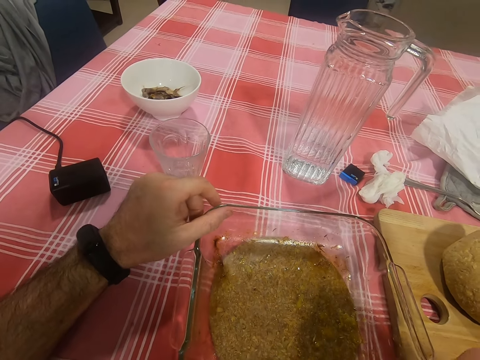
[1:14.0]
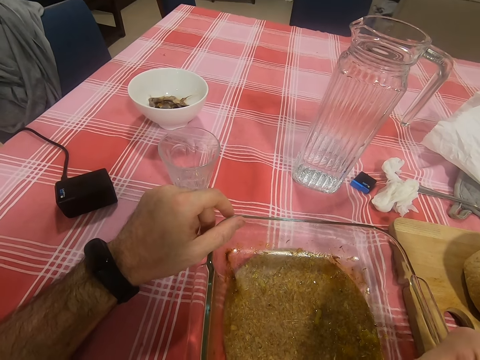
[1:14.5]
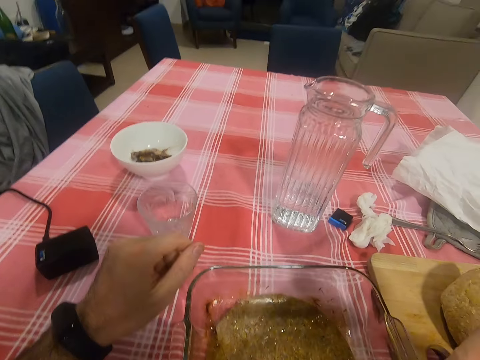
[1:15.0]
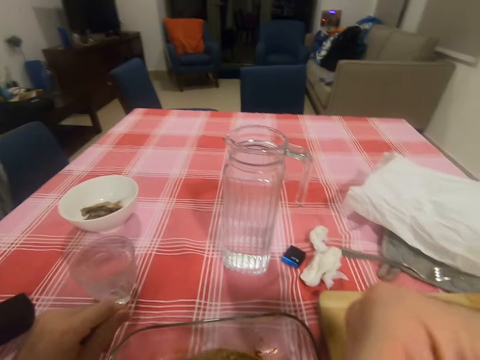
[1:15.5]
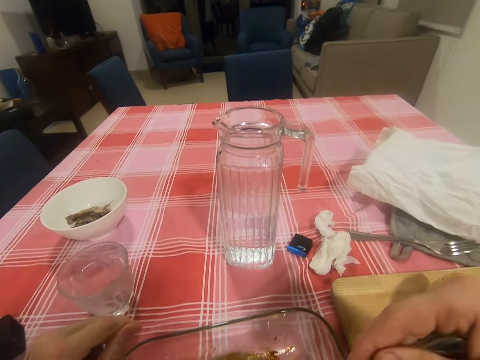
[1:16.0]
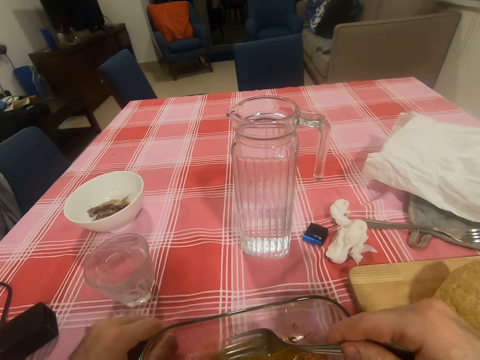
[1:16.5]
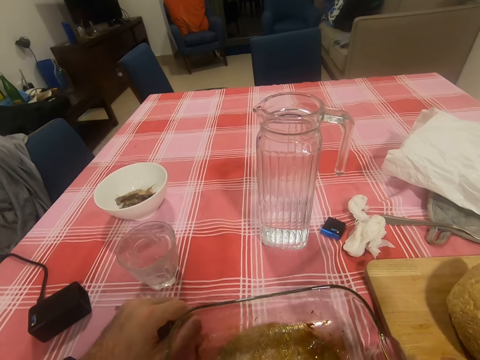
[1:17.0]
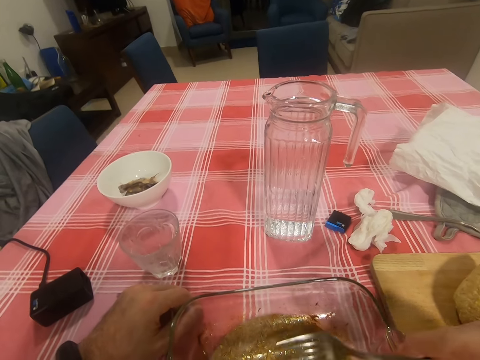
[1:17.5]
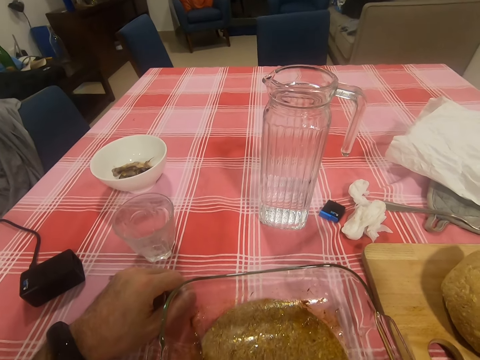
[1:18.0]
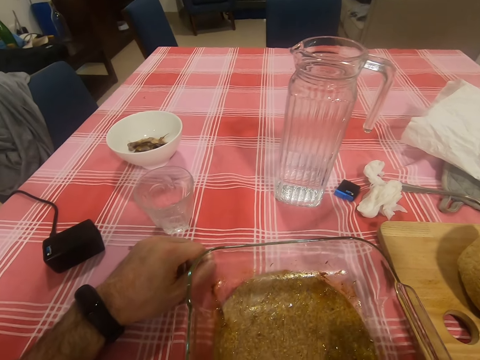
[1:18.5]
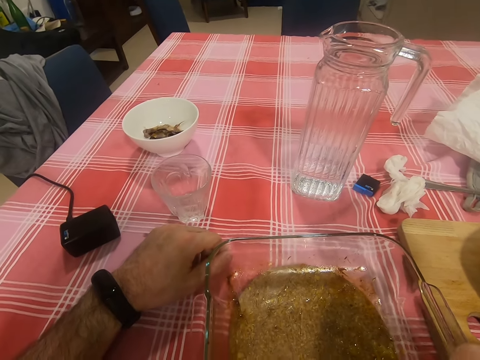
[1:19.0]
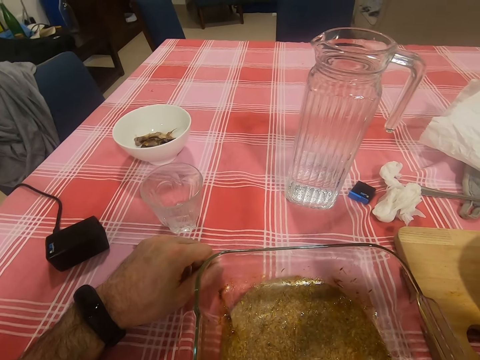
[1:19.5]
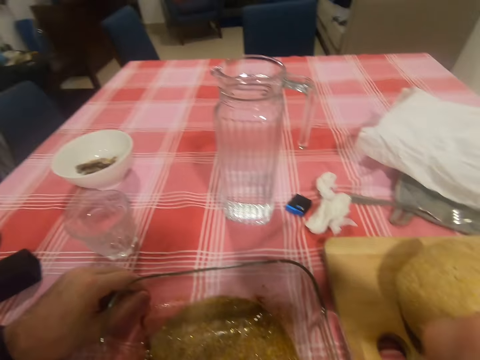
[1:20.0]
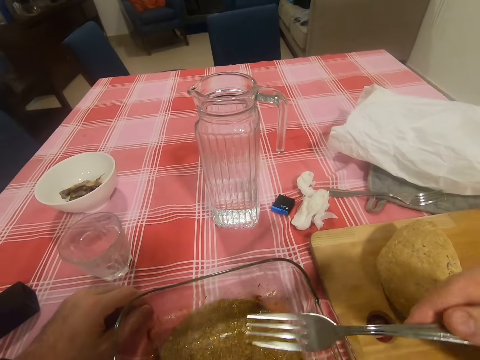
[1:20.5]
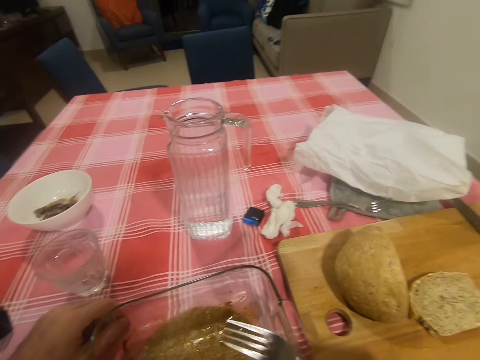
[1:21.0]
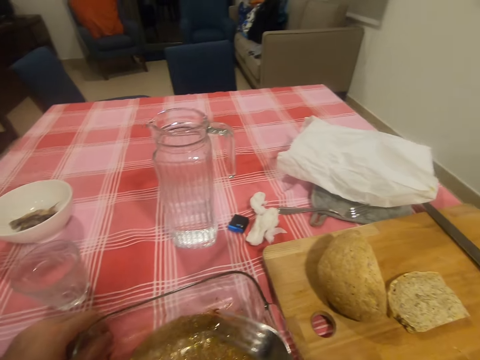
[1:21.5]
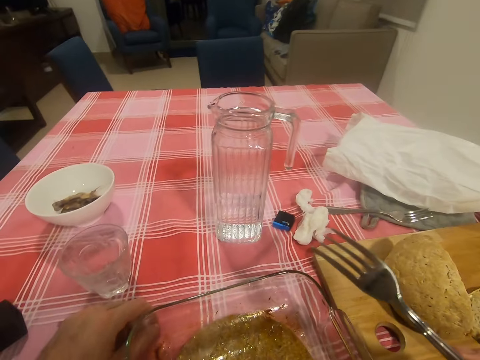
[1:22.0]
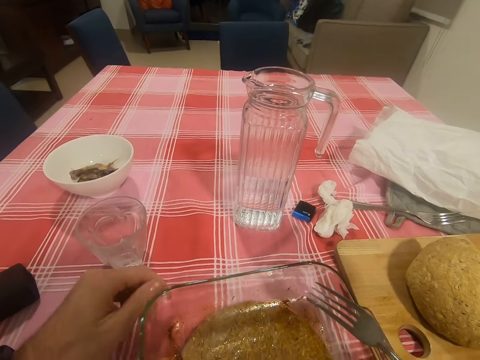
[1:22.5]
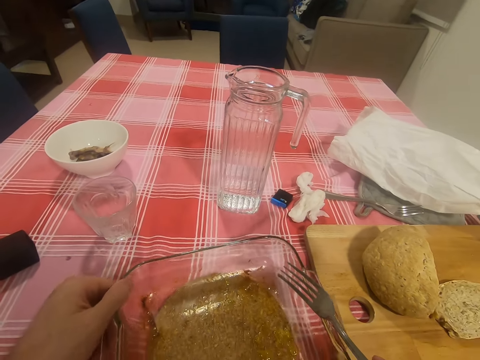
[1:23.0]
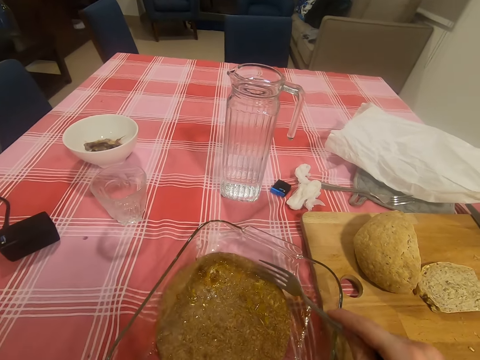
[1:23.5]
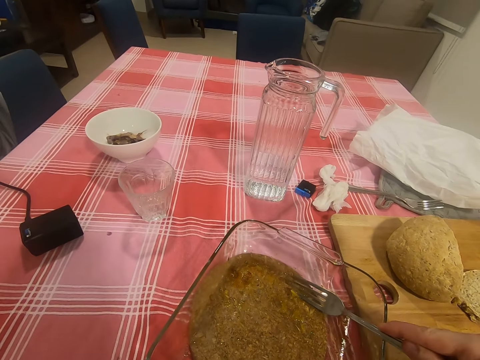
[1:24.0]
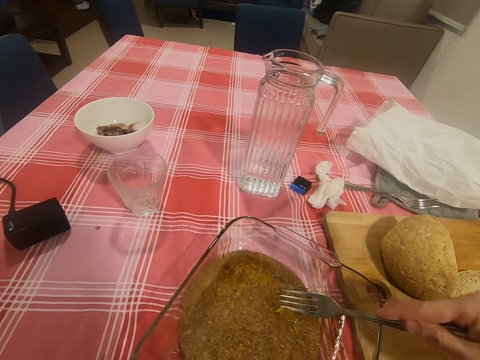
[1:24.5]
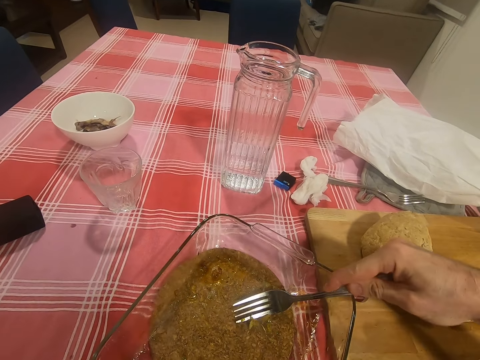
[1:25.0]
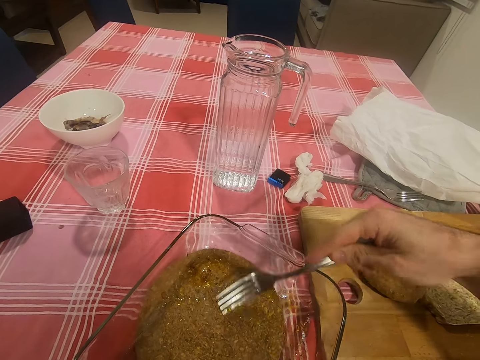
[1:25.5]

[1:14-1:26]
The camera wearer puts the potato chips in his mouth with the fork. He picks some potato chips with the fork from the plate or bowl. He puts the potato chips in his mouth with the fork. He turns the plate on the table to the left direction with his left hand. He holds the bowl, scrapes the plate with the fork, and scoops chips in the bowl with the fork.

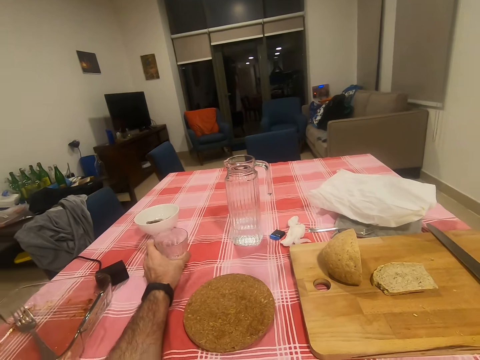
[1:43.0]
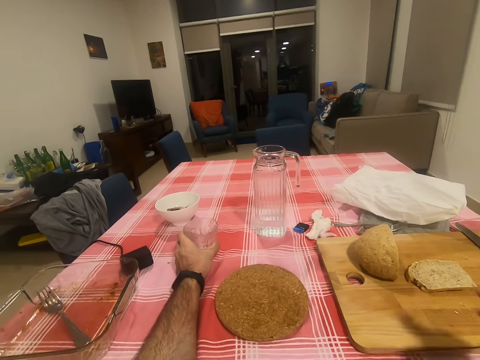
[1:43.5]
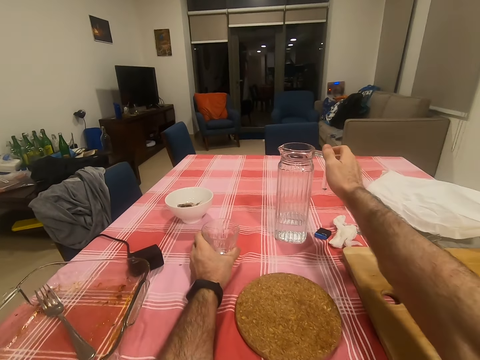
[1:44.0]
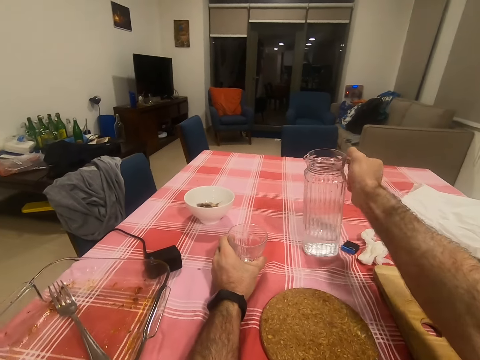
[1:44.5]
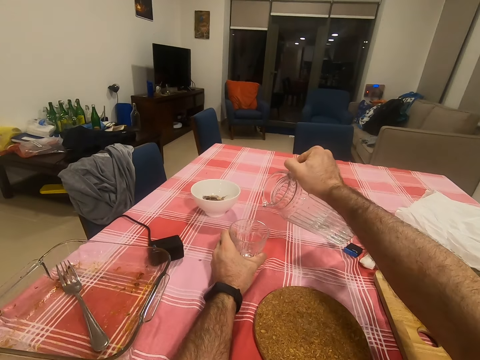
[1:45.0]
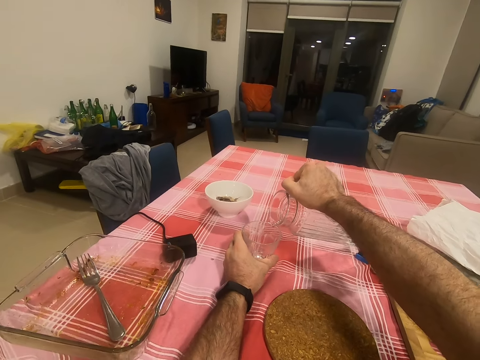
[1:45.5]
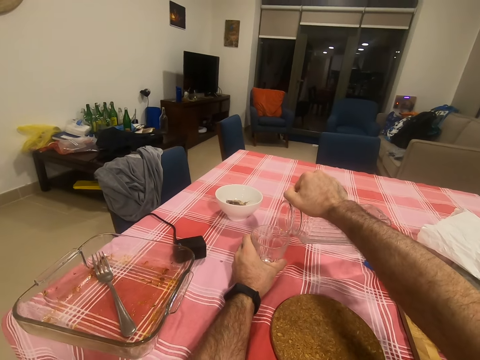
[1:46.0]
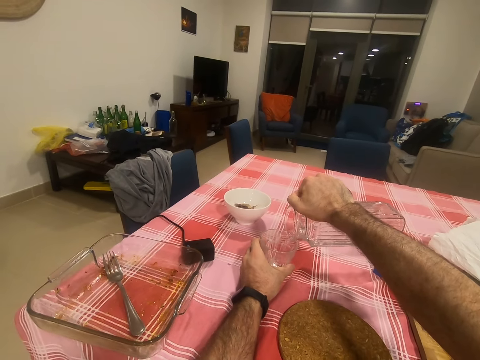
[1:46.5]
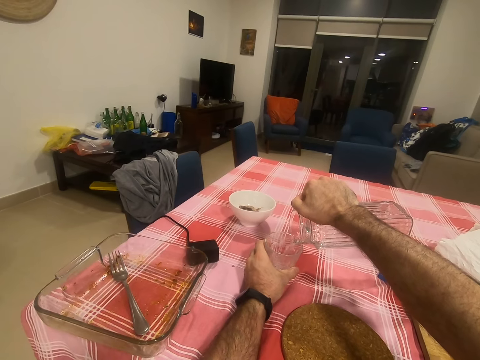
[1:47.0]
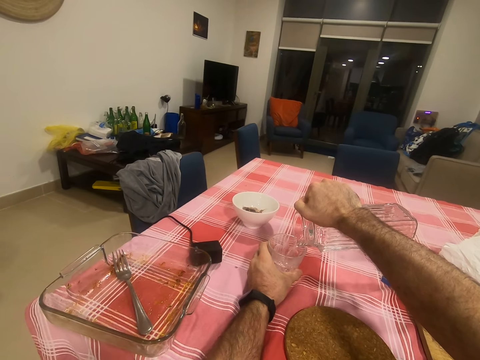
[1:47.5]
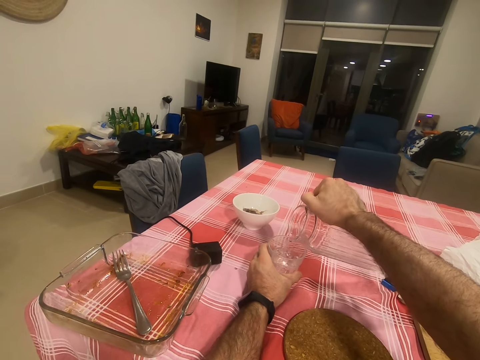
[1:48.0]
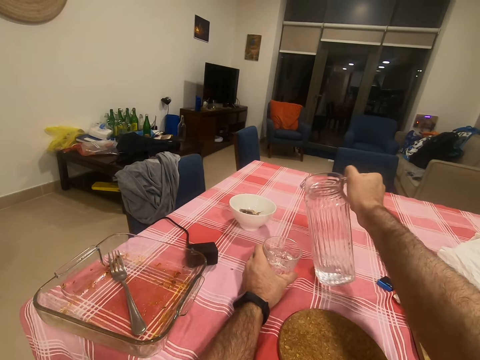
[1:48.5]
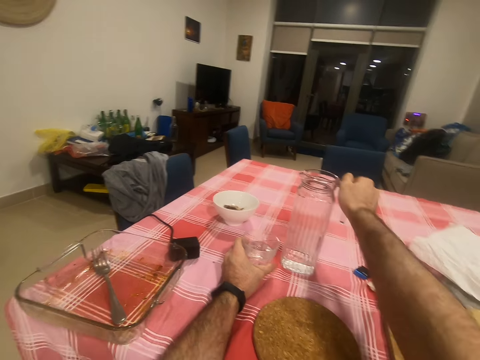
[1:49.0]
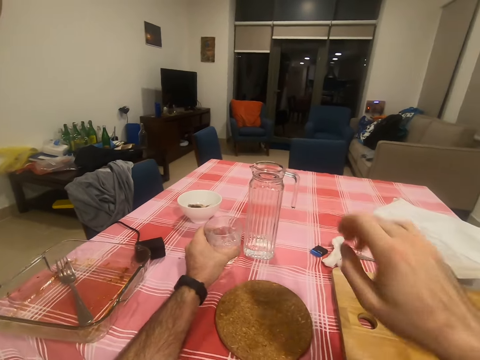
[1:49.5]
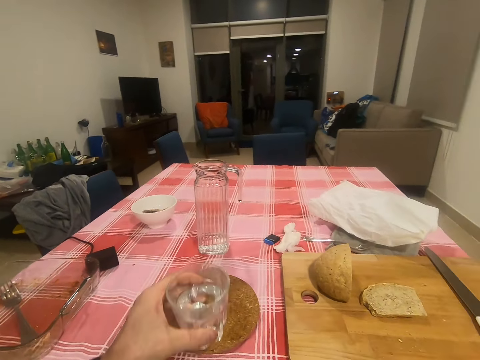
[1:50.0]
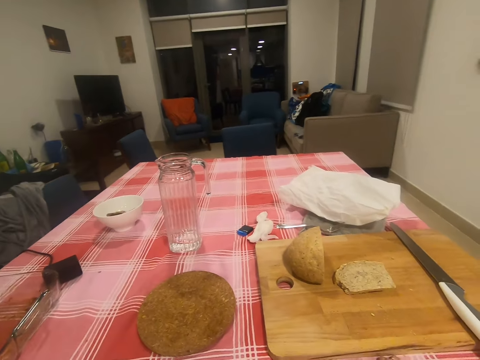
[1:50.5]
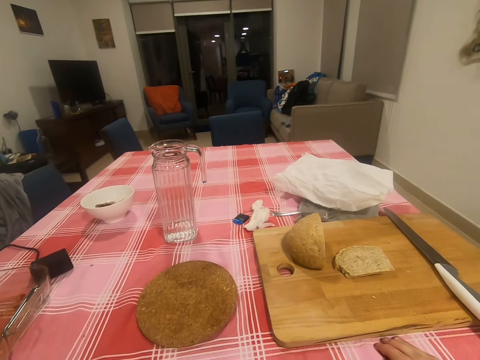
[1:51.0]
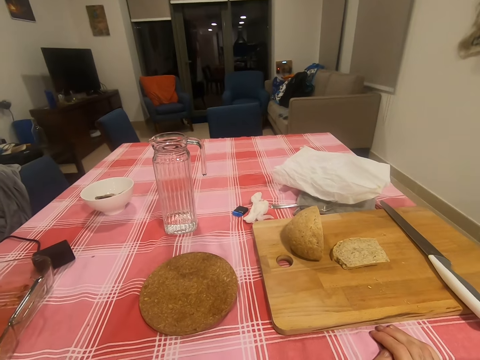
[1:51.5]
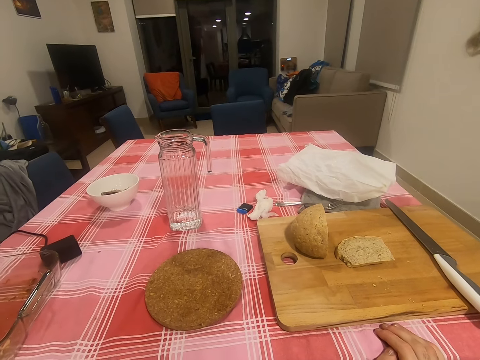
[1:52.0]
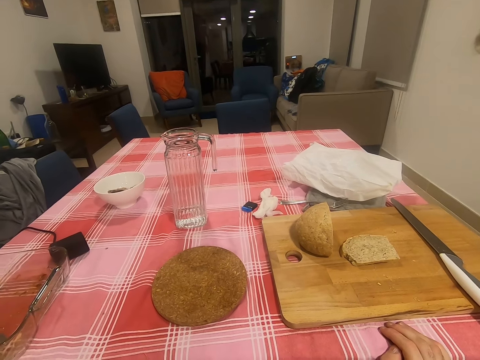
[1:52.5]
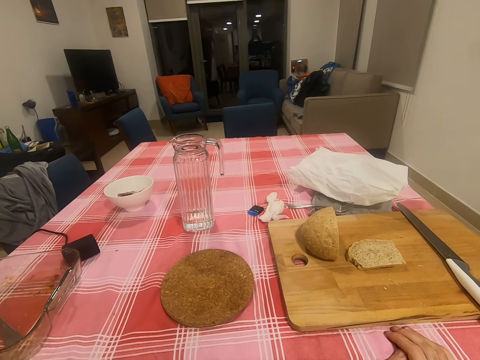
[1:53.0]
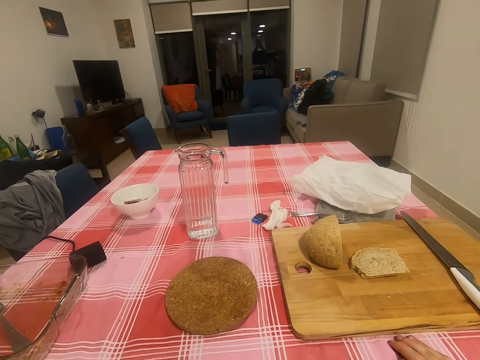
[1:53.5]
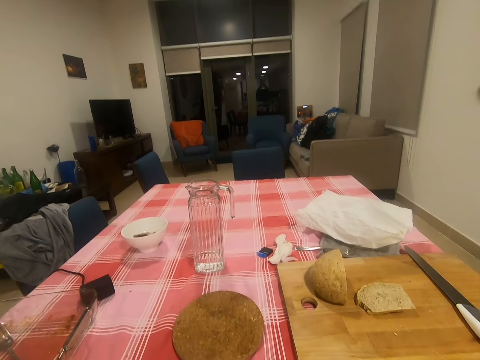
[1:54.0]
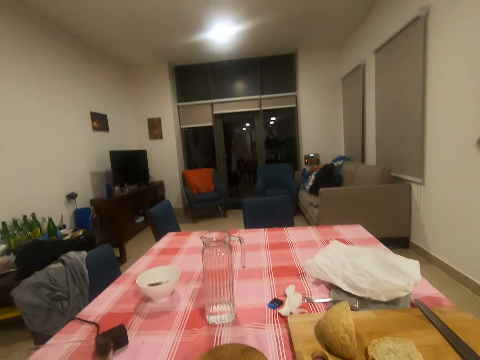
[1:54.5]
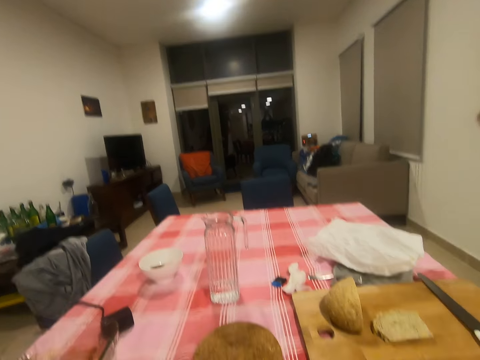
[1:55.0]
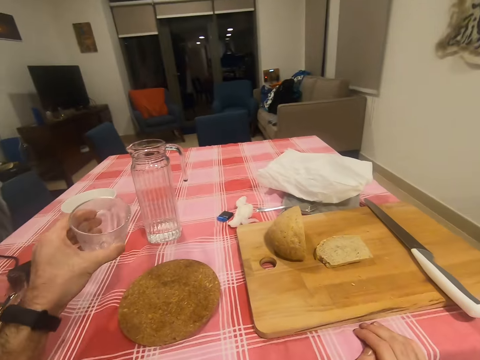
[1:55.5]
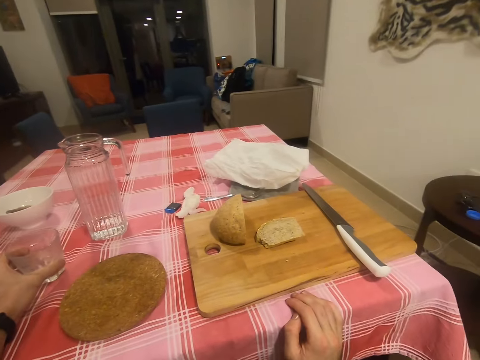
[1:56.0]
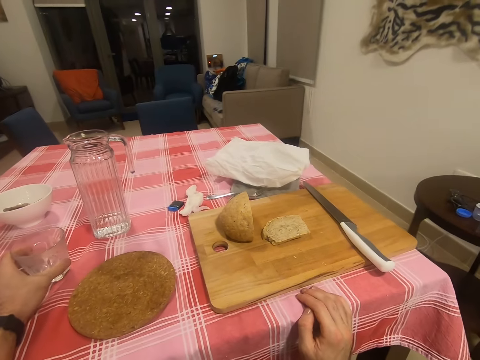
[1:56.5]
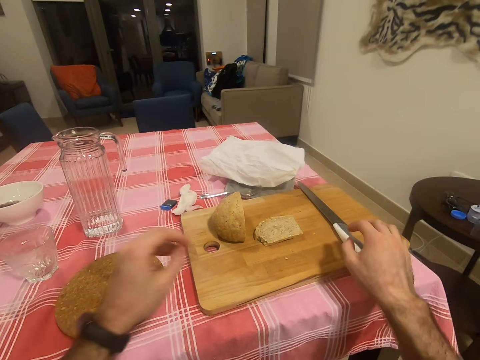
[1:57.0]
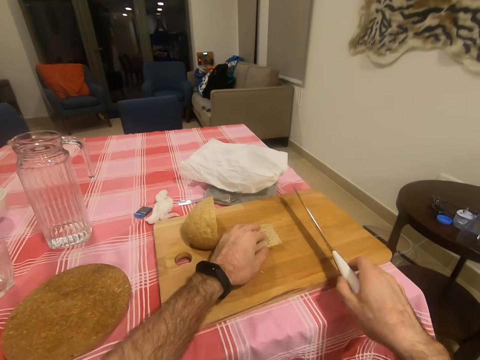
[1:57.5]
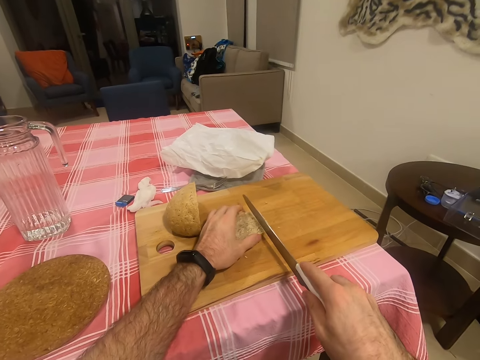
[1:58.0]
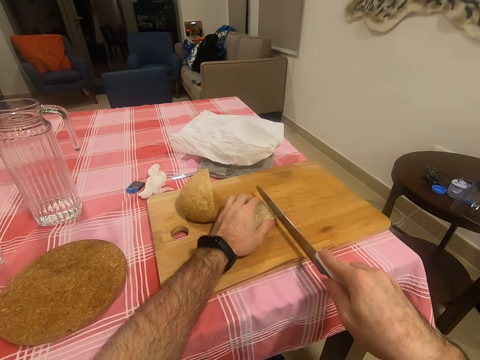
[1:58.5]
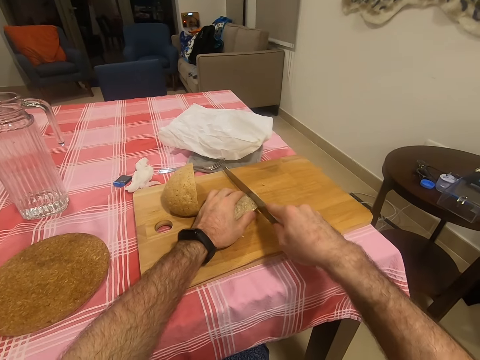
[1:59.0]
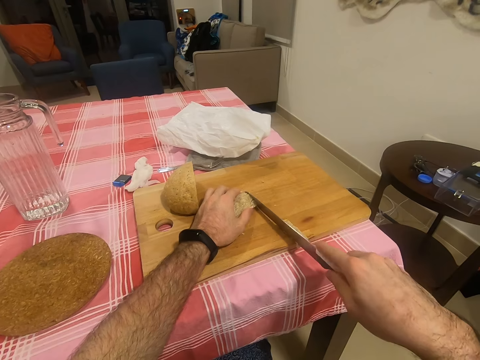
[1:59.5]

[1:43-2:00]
The camera wearer pours water from a jug to the cup or glass with his right hand. He holds the jug. He puts the jug on the table. He removes his right hand from the jug. He raises the cup from the table to his mouth with his left hand. He drinks water from the glass. He turns around. He lowers the cup from his mouth to the table with his left hand. He removes his left hand from the cup. He picks up a knife with his right hand. He touches a slice of bread with his left hand. He cuts a piece of the bread with the knife on a chopping board.
